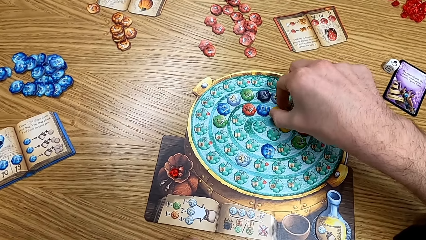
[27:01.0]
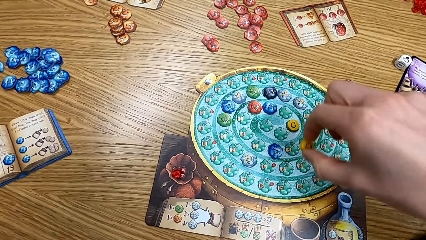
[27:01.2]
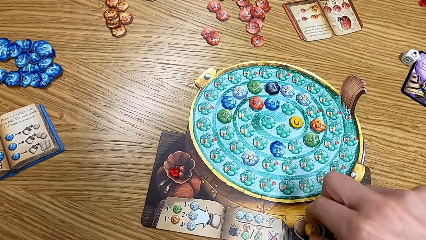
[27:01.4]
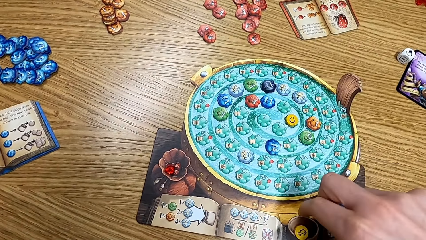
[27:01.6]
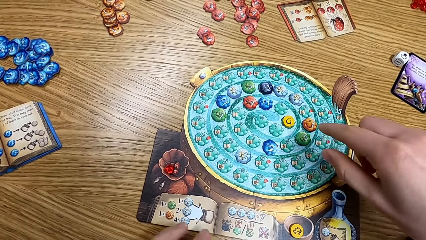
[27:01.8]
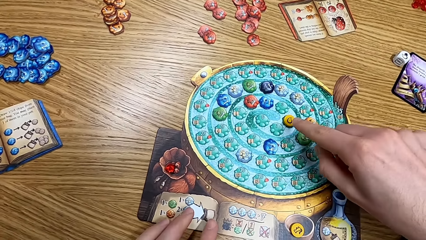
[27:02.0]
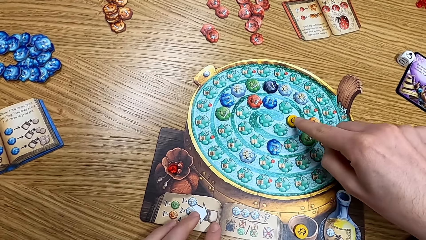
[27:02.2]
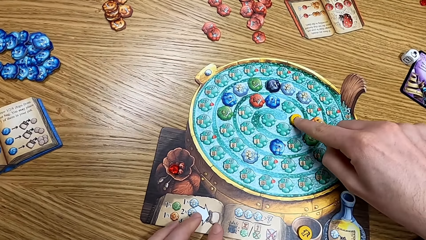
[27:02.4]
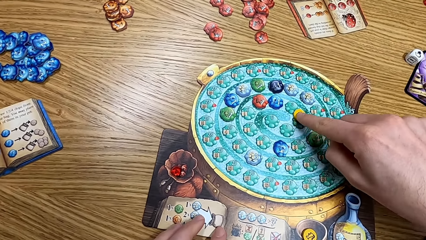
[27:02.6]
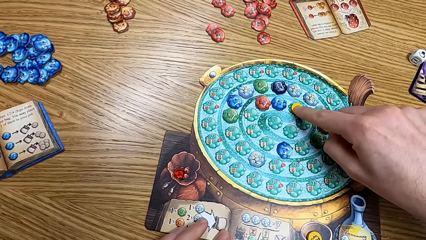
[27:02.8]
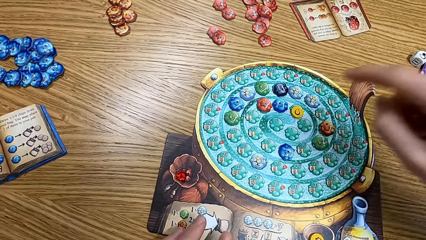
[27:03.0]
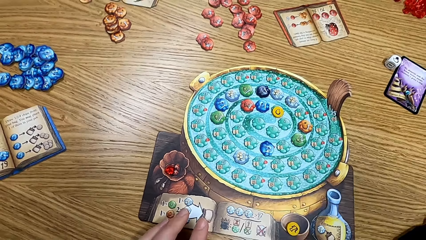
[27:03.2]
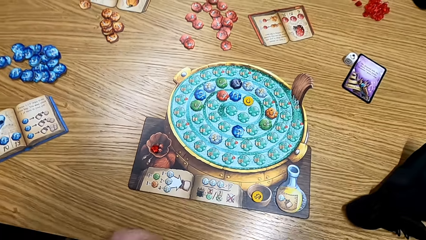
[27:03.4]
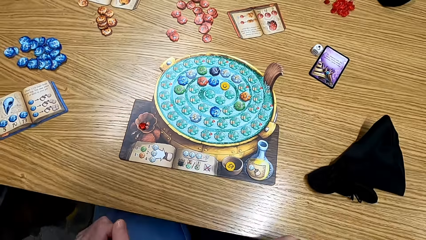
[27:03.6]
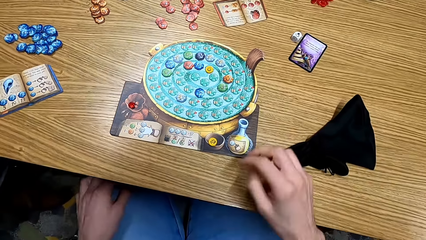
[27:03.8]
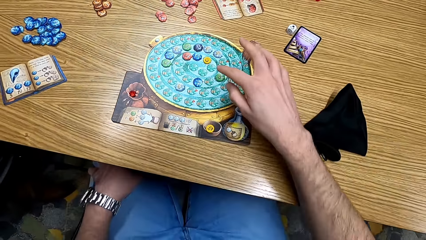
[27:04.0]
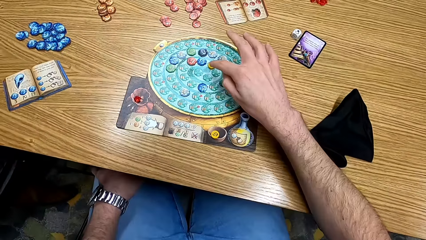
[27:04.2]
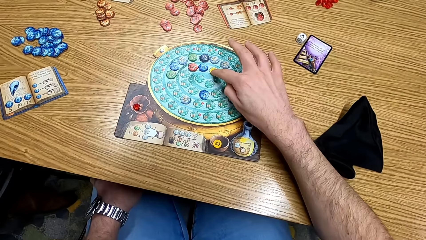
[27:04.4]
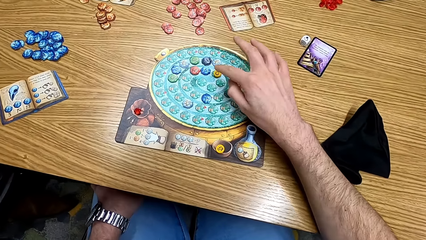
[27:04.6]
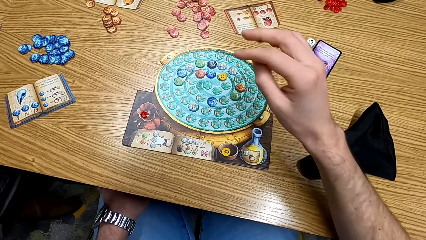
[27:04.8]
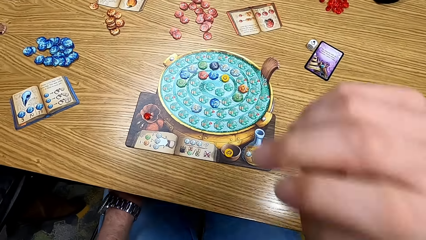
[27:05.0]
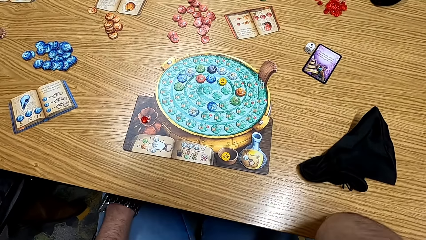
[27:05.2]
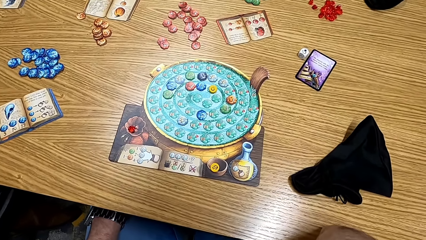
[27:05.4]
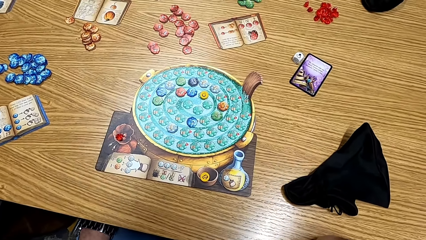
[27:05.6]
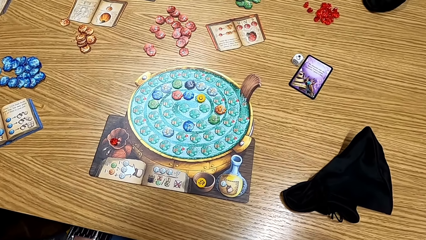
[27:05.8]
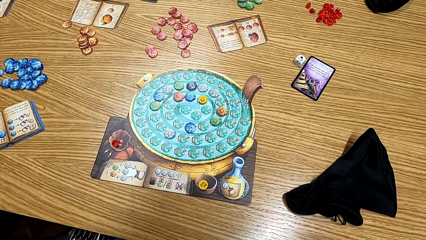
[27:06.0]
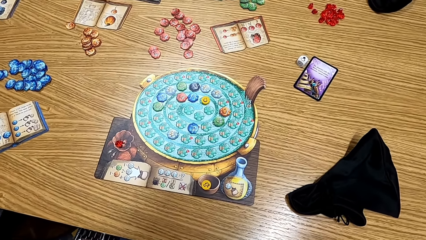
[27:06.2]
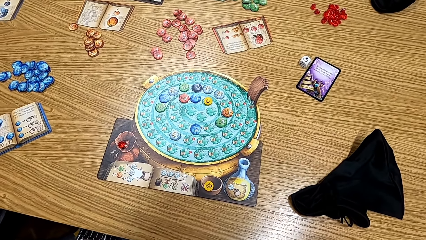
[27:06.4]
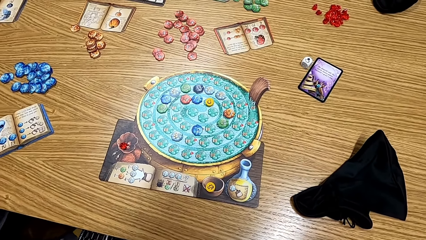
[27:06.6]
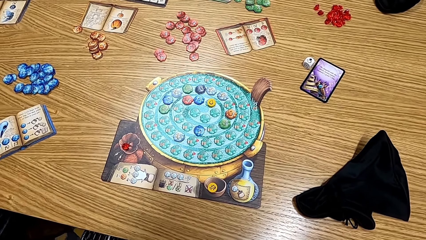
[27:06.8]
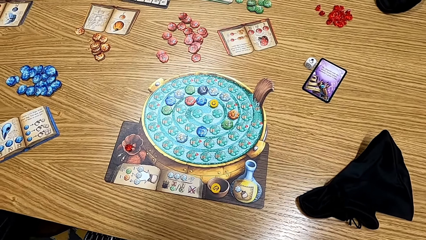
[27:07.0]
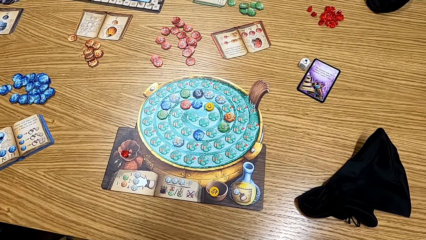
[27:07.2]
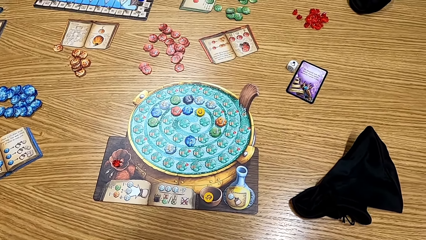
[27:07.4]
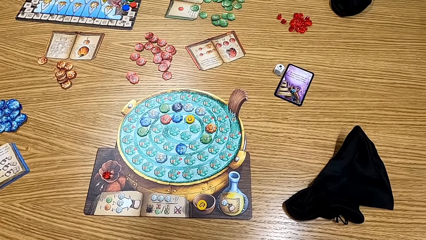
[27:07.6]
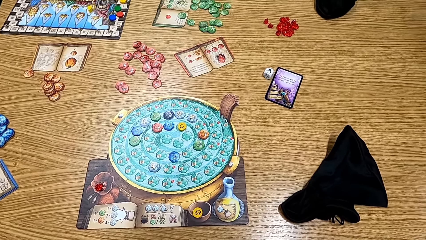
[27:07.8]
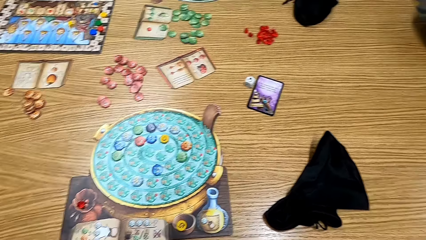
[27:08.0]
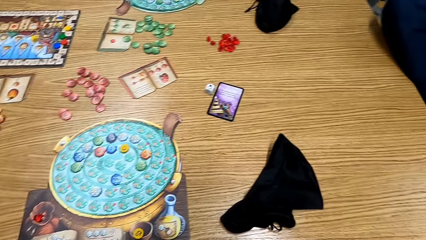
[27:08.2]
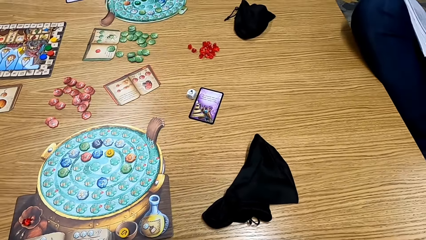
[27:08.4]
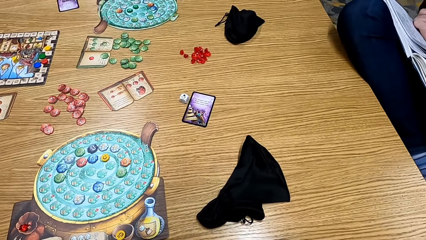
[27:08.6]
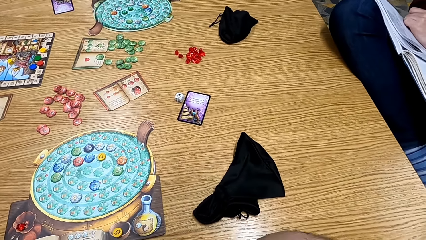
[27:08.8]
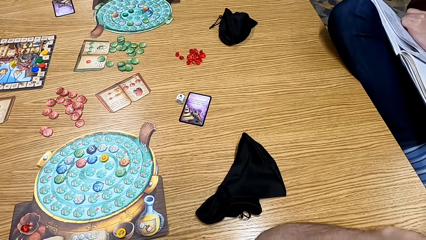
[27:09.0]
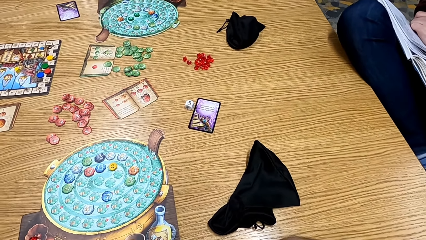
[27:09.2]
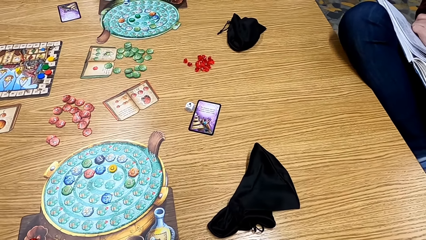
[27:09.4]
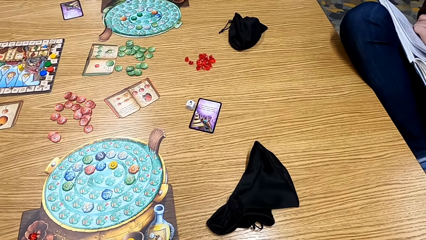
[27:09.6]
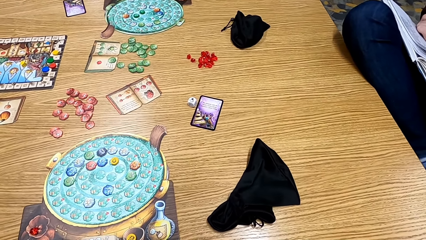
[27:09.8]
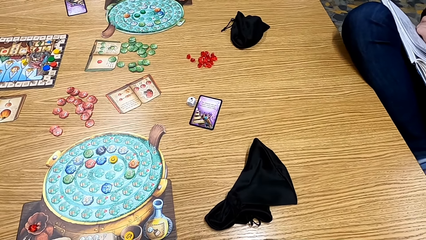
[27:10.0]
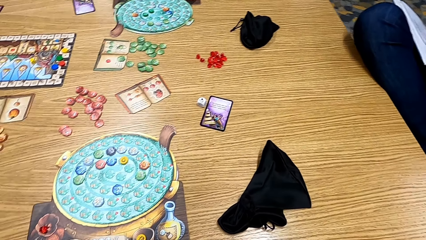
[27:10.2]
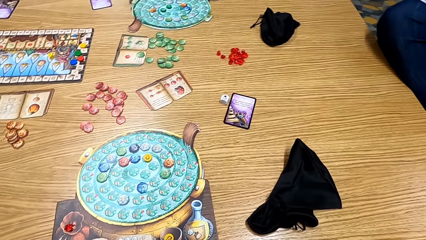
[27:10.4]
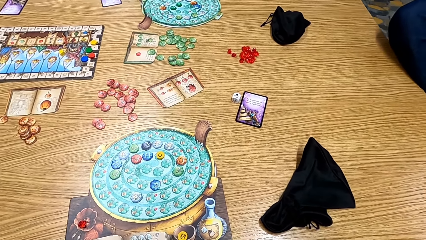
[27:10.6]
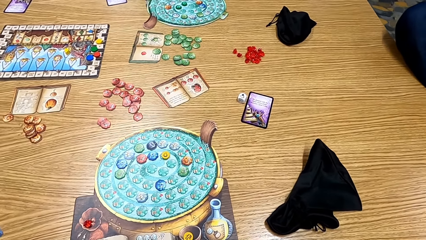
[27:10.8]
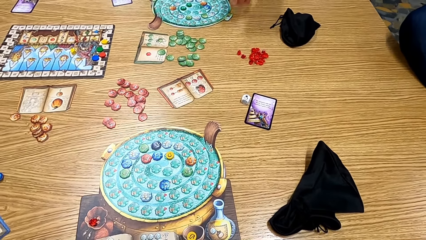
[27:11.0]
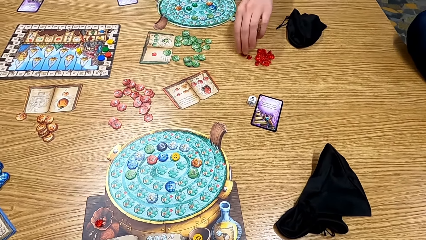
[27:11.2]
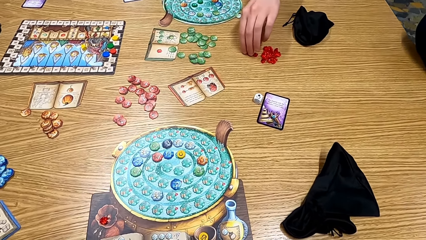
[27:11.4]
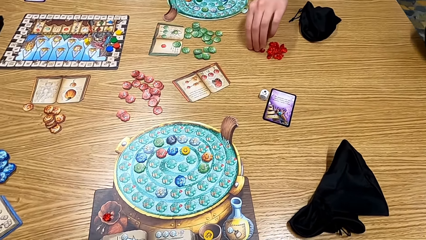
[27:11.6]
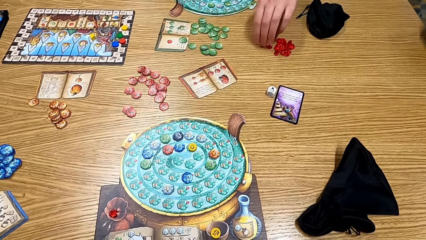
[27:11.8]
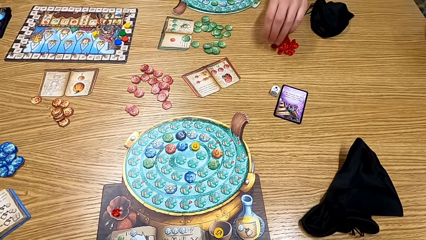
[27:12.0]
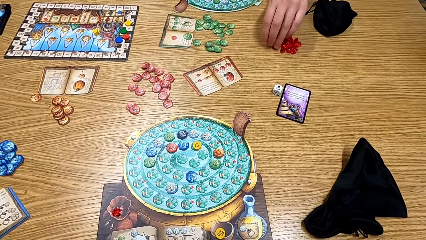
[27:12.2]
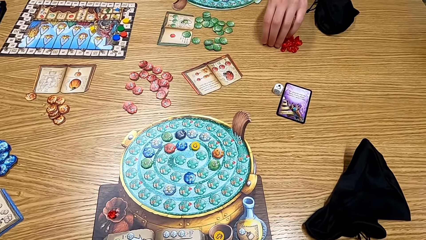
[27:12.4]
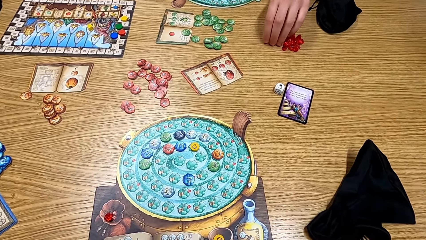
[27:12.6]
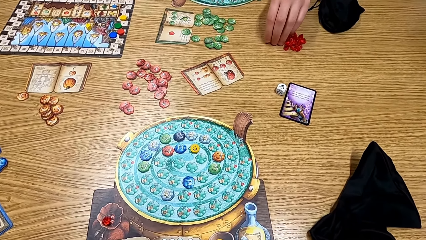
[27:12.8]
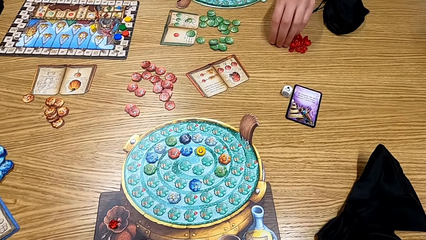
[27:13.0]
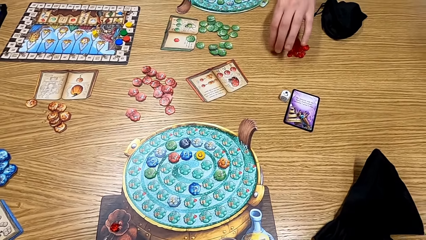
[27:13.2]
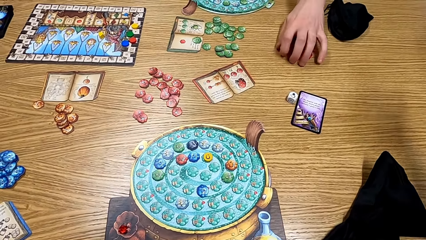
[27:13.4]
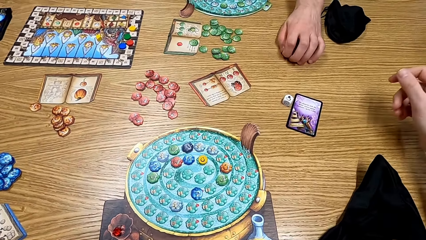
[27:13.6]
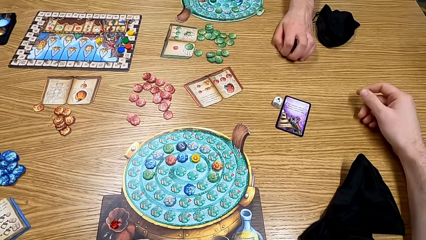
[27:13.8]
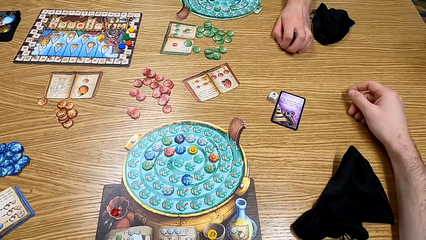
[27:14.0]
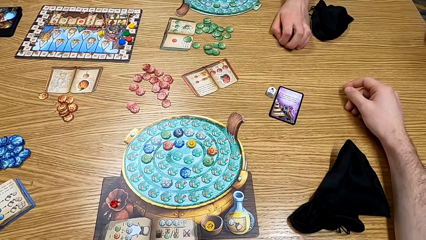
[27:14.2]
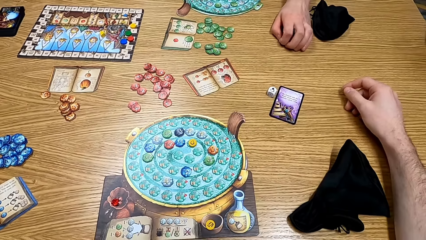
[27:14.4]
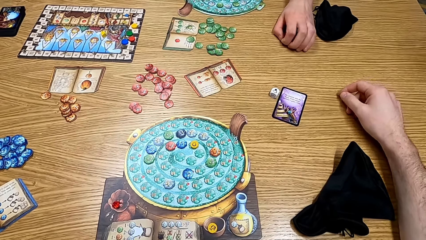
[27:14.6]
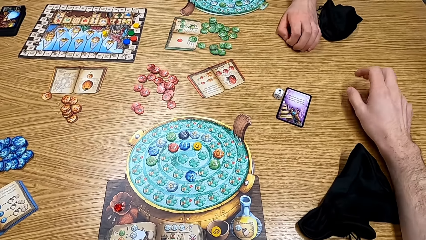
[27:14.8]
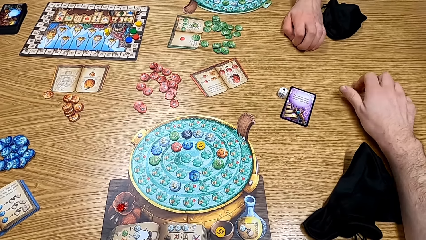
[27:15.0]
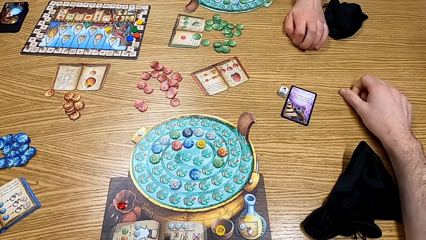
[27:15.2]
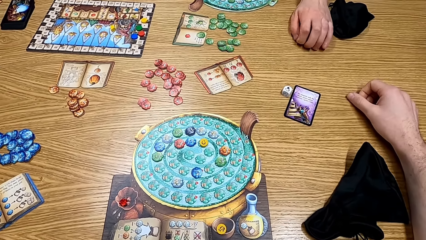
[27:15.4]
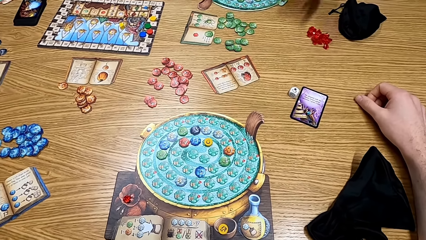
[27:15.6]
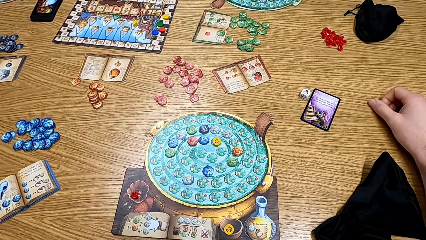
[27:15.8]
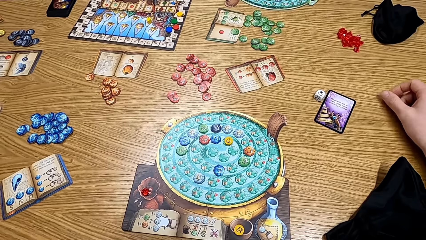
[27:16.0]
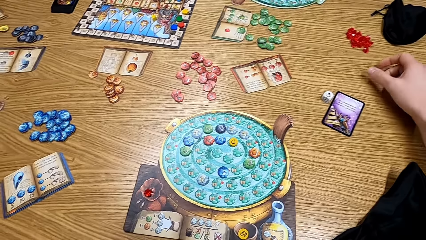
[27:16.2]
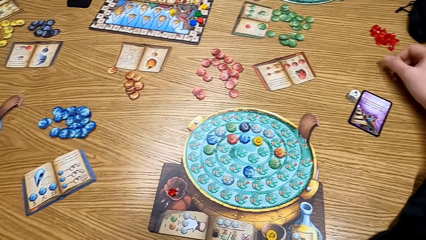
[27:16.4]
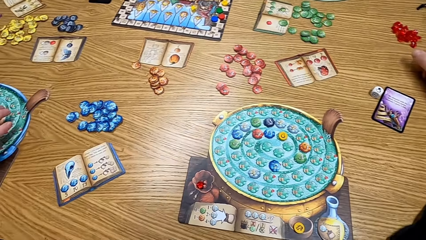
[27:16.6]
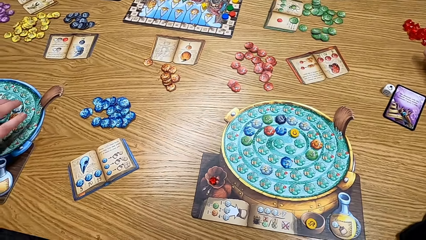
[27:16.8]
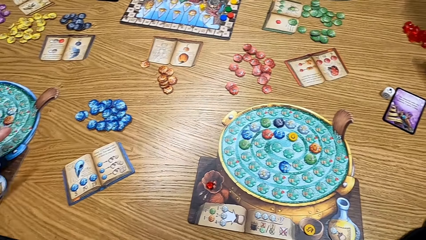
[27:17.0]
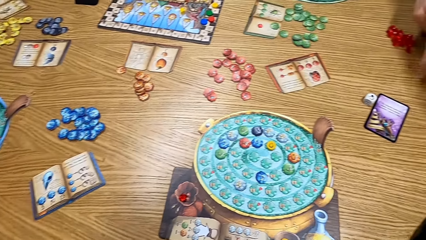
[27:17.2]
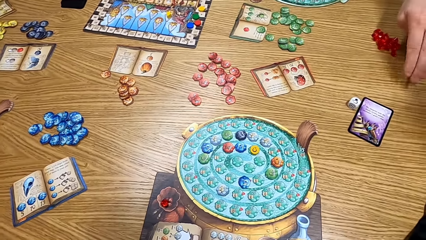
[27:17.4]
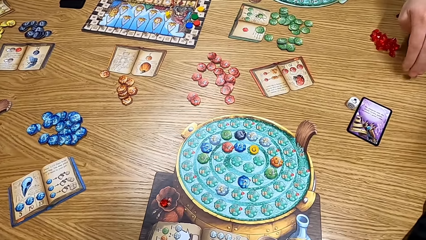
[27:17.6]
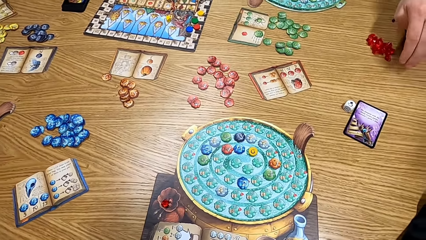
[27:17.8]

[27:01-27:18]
The camera wearer picks a chip from the table. They play the game. They move the chip from the table. They look at the table. A man picks up the dice on the table. The man drags gems on the table.
